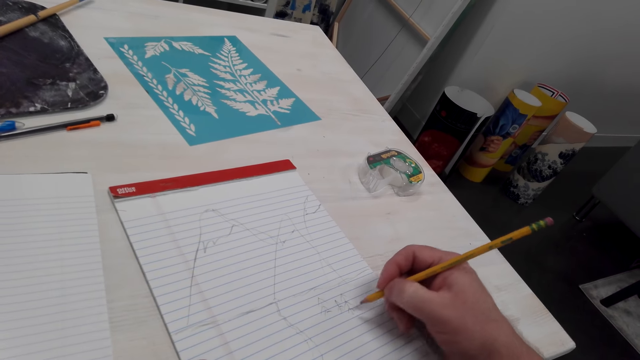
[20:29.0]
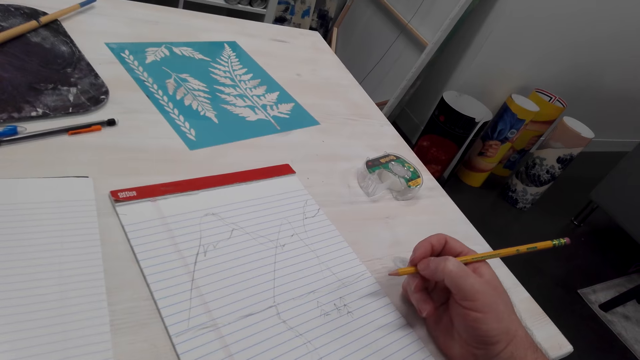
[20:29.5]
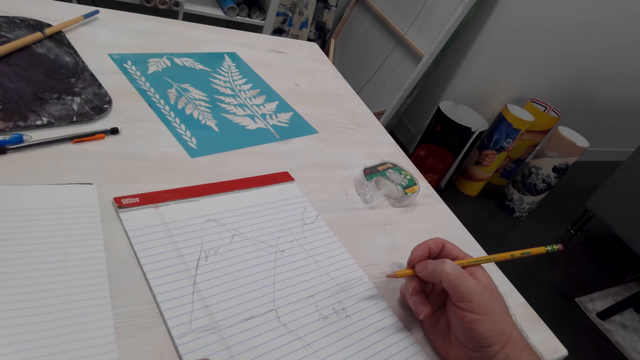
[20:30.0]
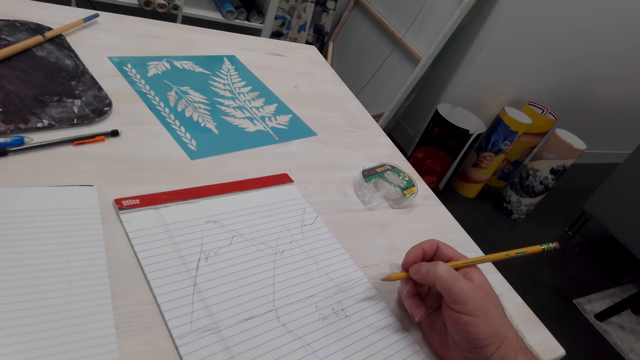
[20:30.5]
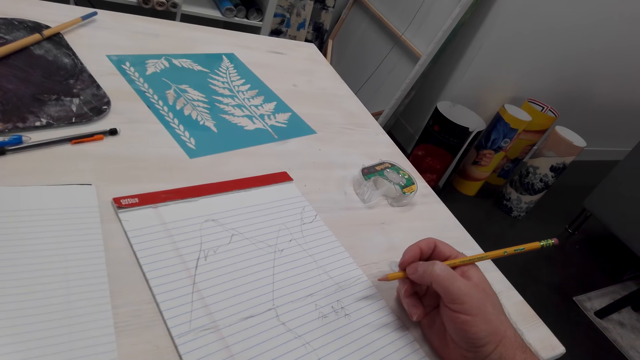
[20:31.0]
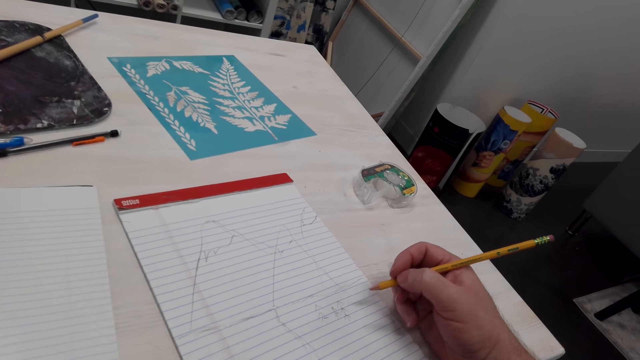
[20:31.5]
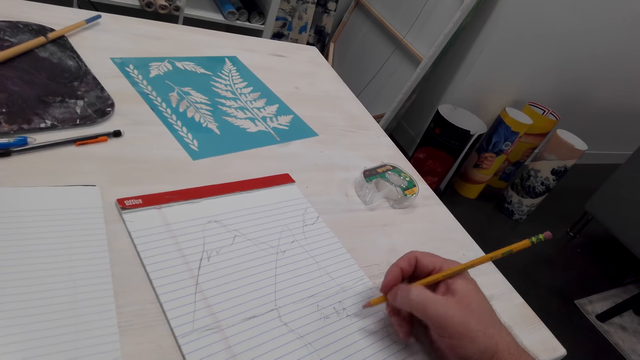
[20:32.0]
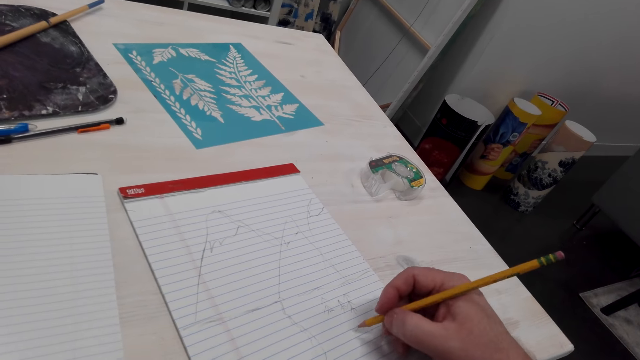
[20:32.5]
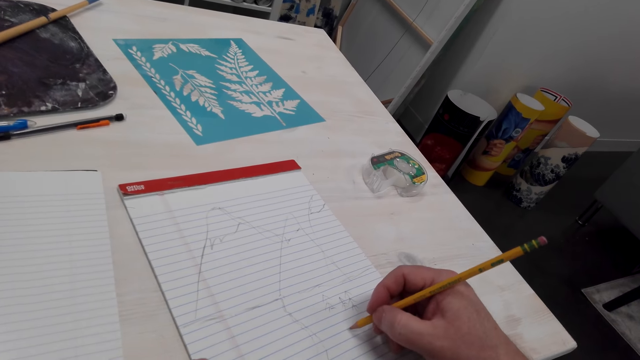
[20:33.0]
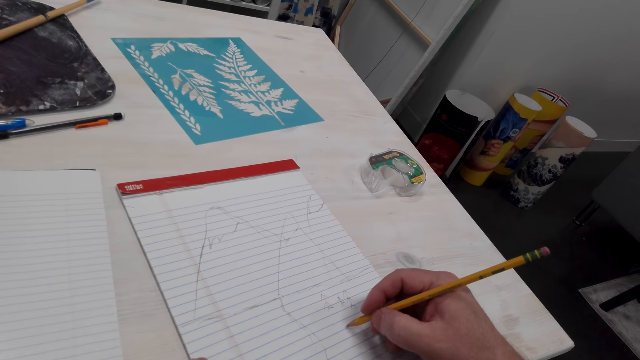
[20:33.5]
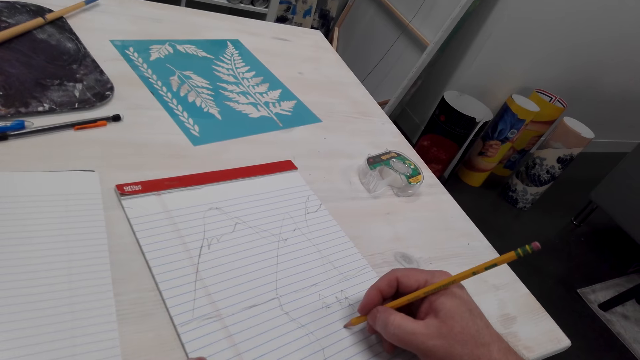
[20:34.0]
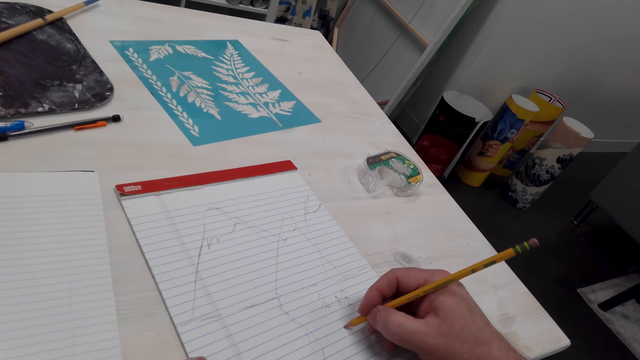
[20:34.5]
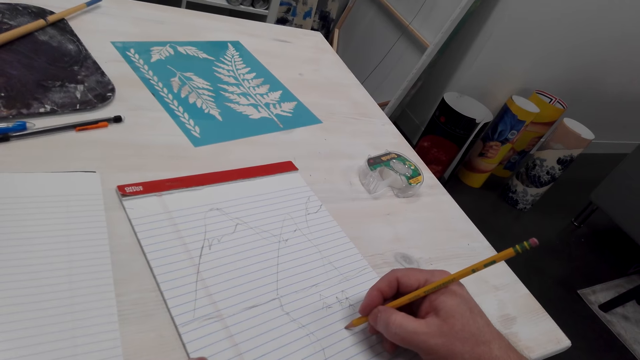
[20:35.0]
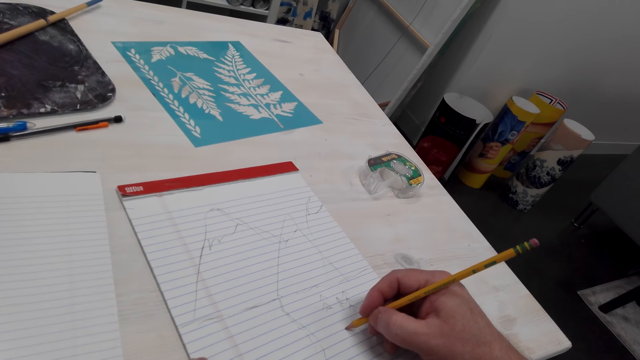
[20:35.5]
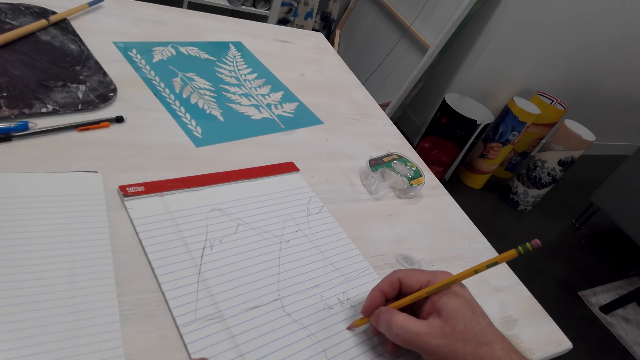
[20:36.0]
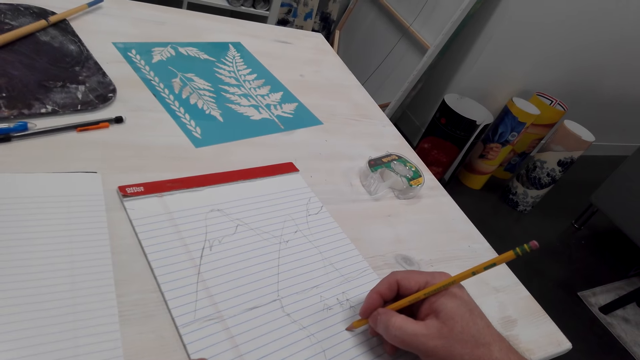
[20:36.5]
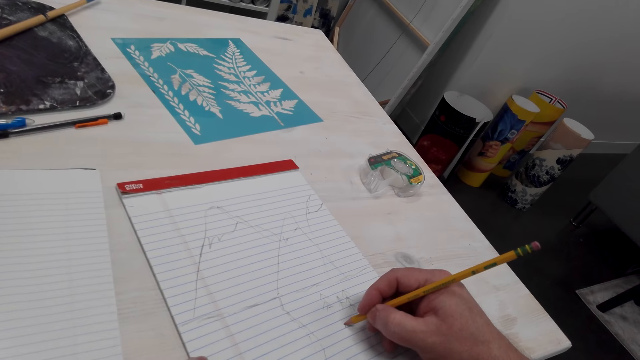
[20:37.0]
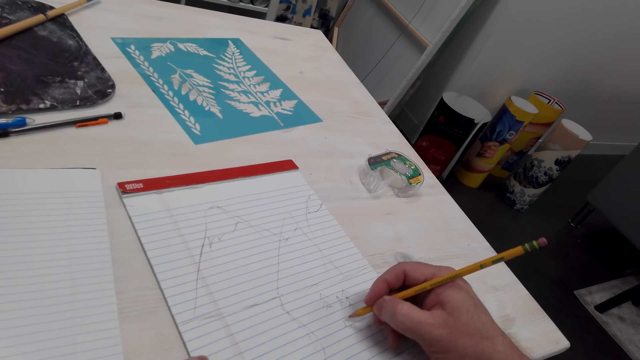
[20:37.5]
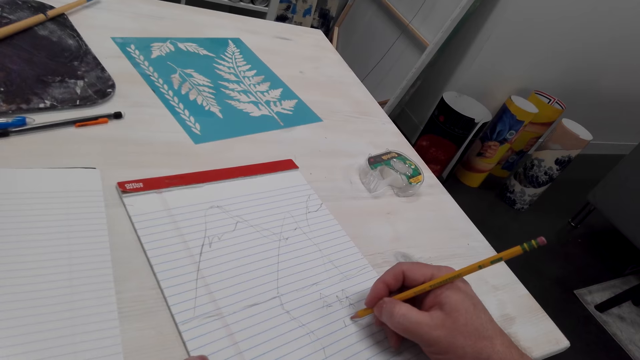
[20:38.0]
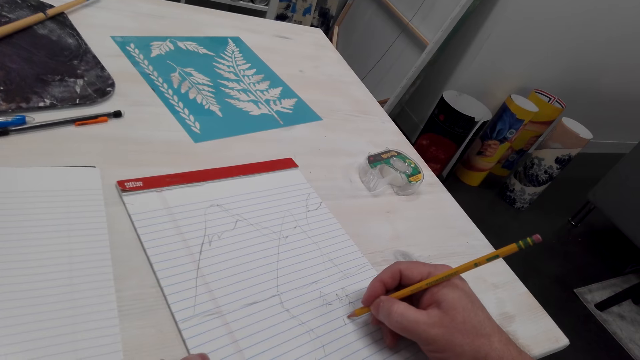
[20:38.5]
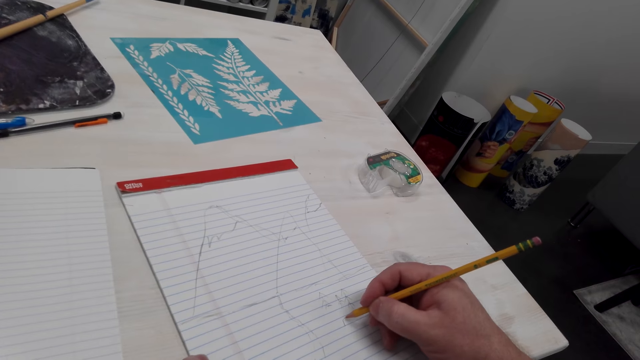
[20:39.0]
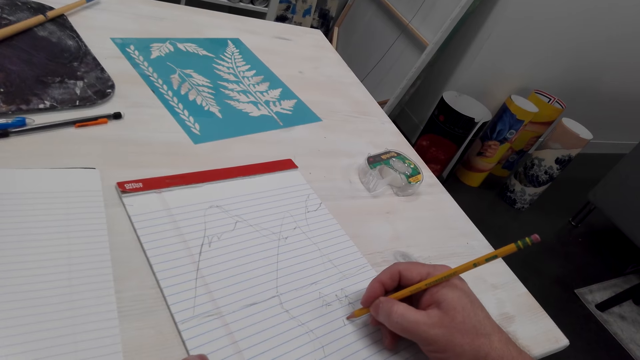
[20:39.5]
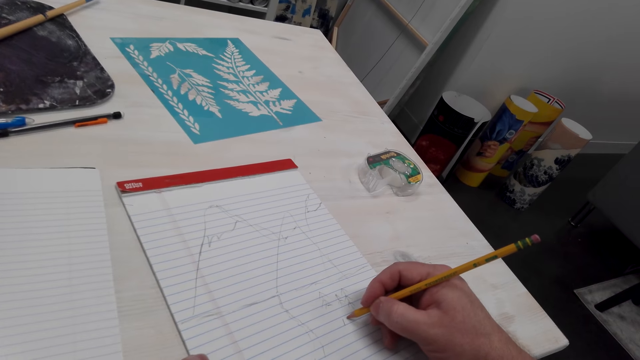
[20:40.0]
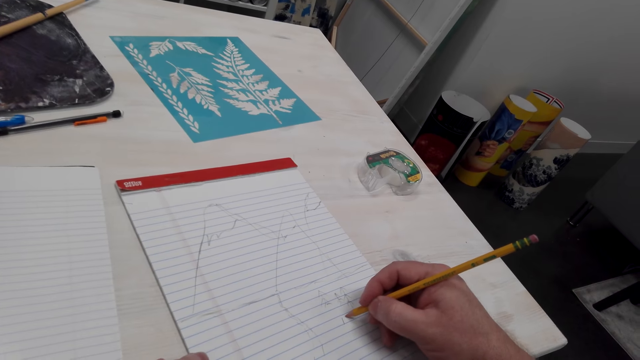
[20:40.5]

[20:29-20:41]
The camera wearer moves the pencil. They look at the drawing. They move the pencil. They draw on the drawing book with the pencil.

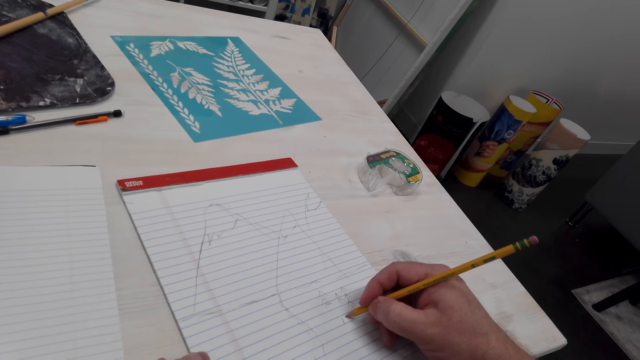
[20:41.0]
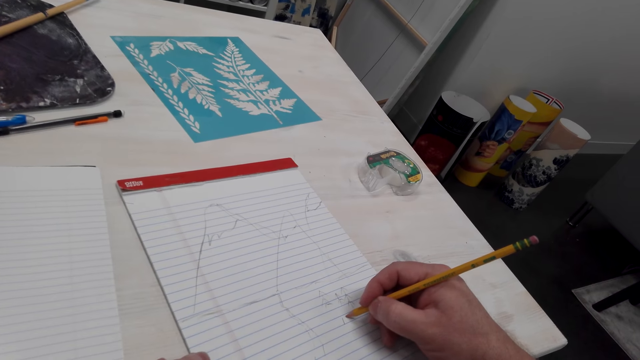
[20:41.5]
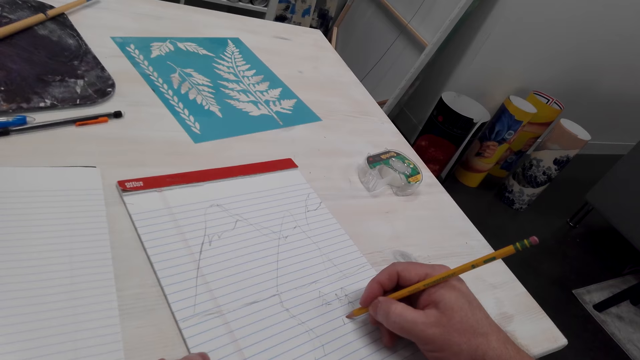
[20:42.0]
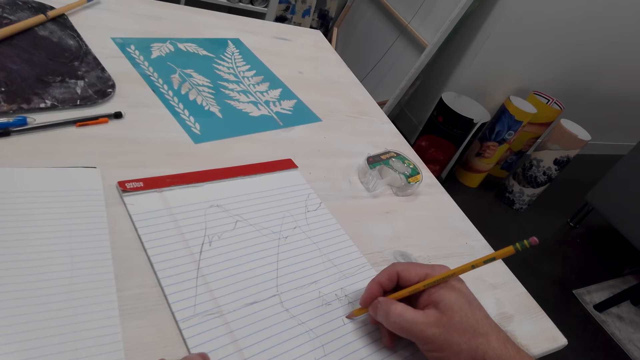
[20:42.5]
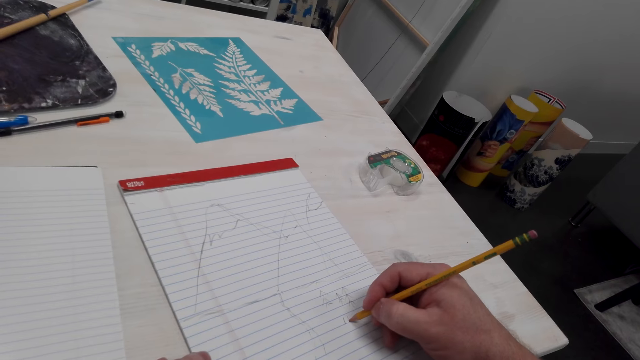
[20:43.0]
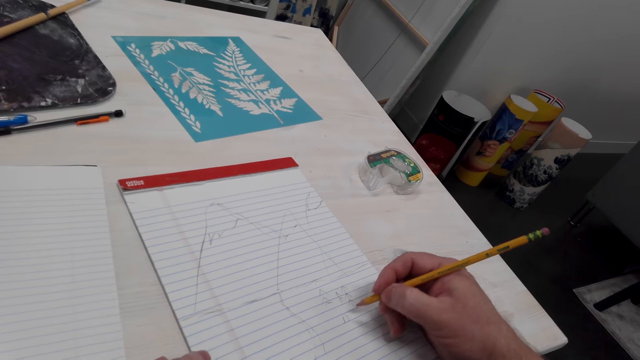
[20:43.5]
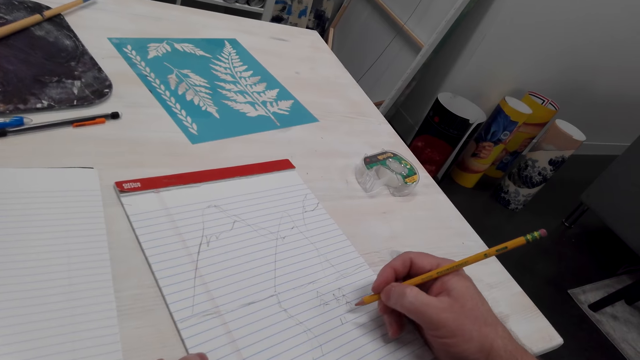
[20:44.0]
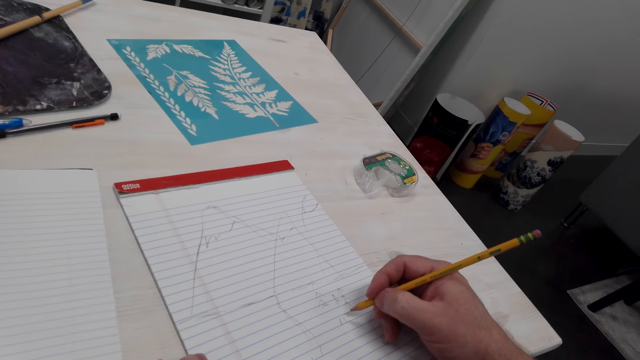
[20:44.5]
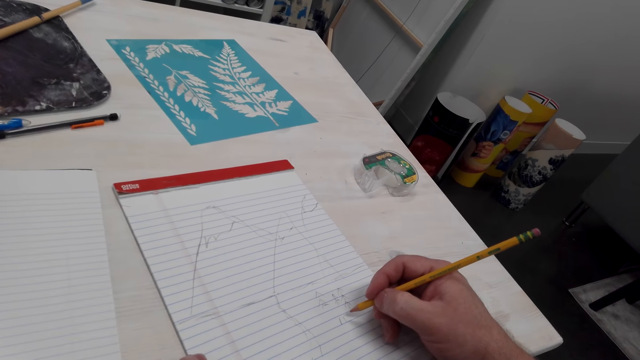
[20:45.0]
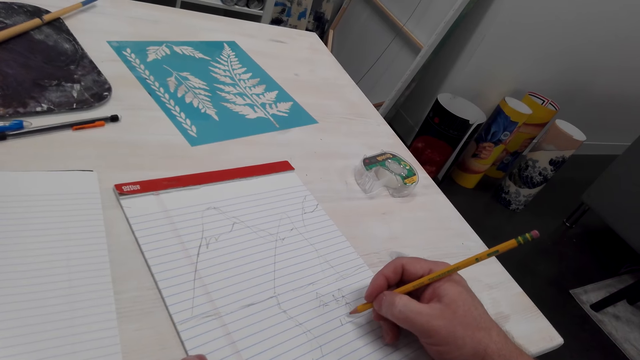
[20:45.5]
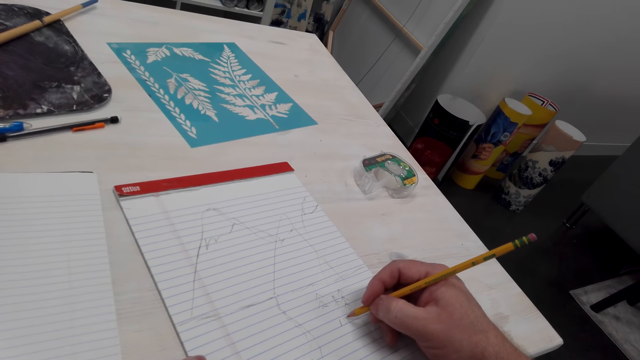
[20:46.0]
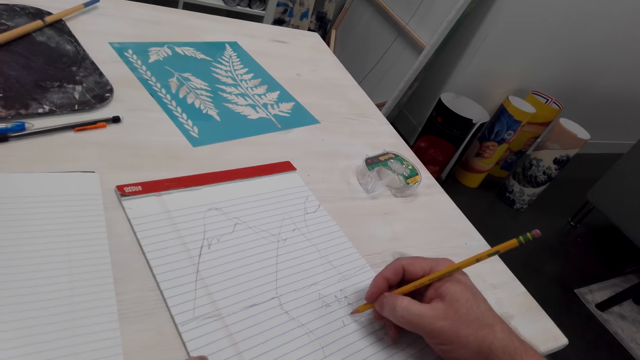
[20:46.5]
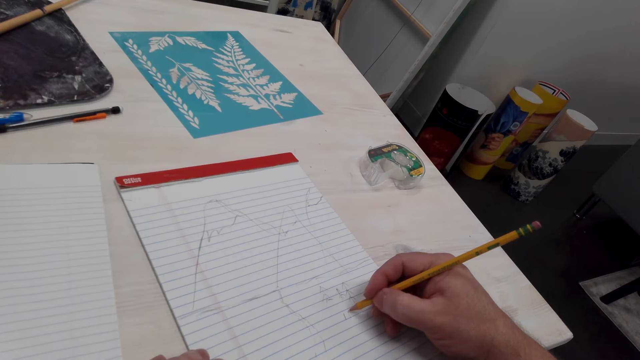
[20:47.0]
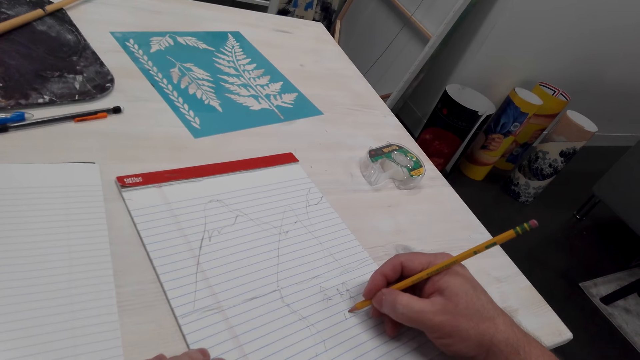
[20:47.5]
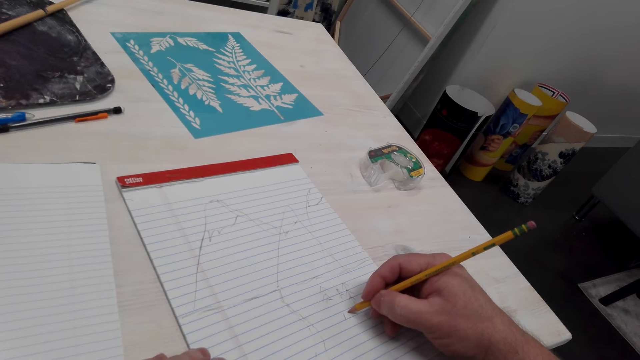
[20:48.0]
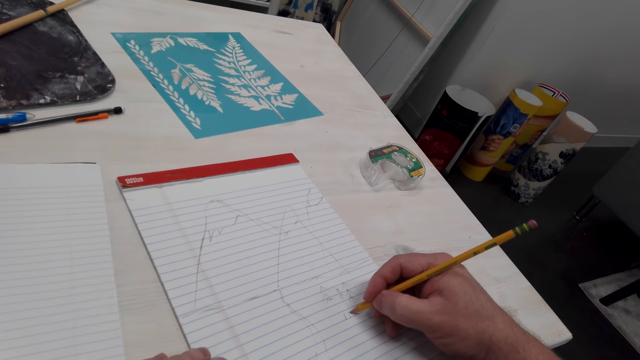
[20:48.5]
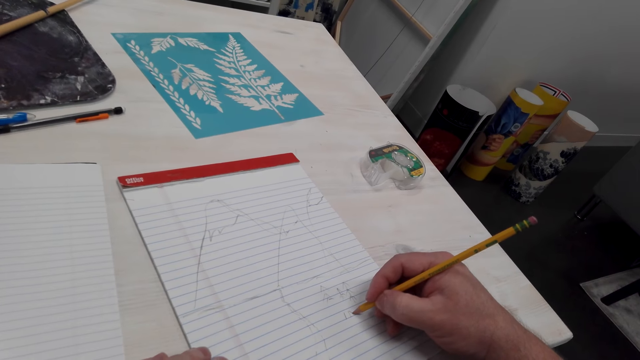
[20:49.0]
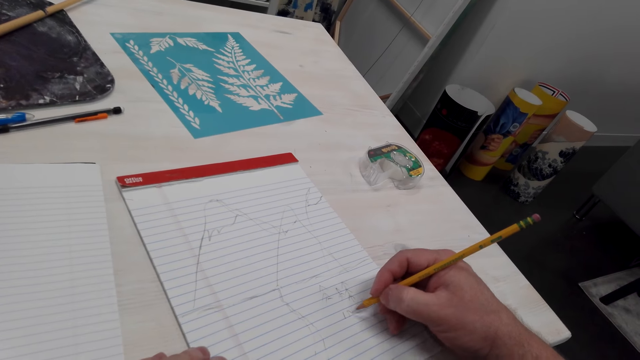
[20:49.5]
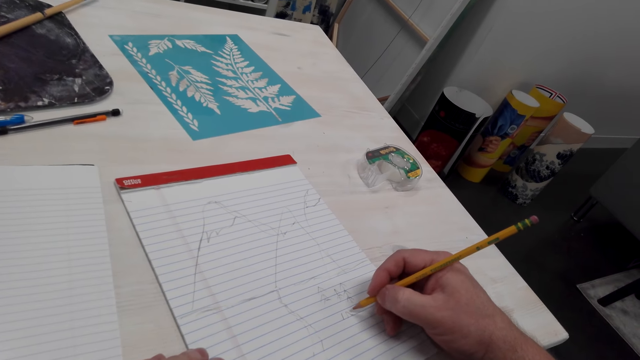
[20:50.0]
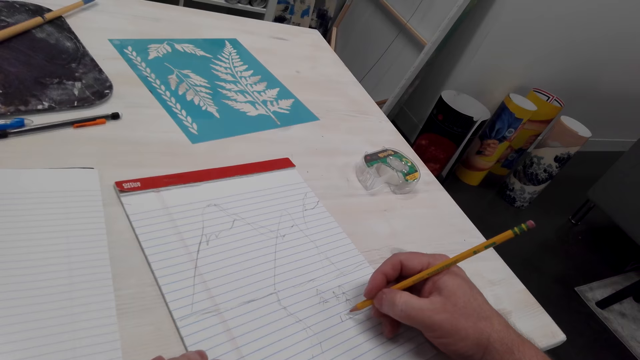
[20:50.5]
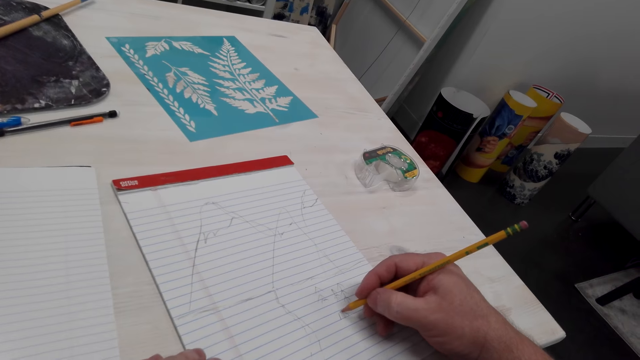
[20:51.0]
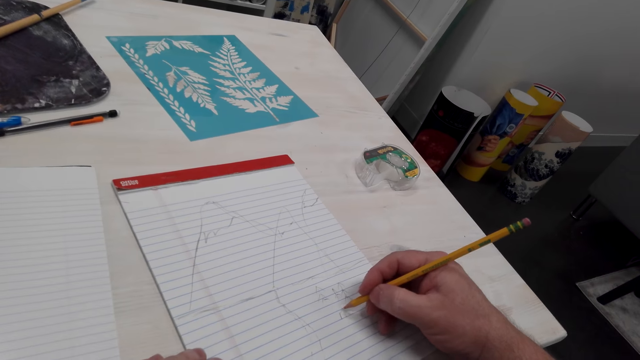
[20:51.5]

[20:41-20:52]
The camera wearer moves the pencil. They draw on a book with the pencil.
